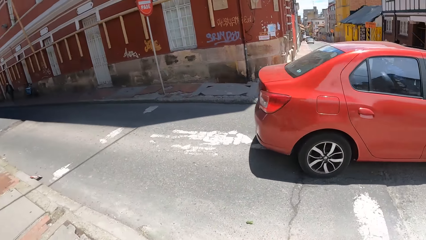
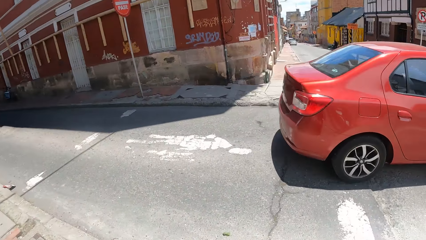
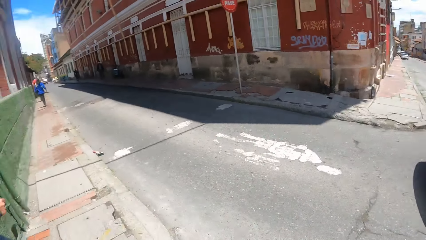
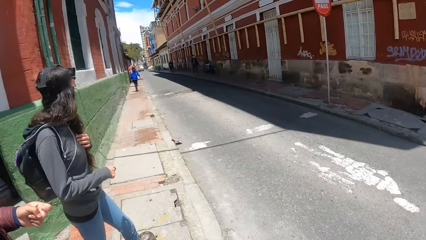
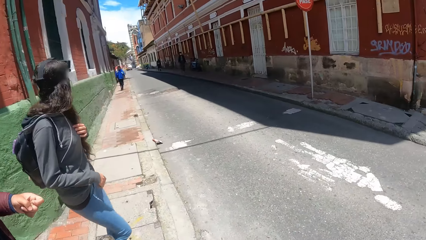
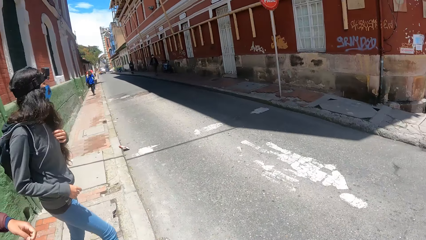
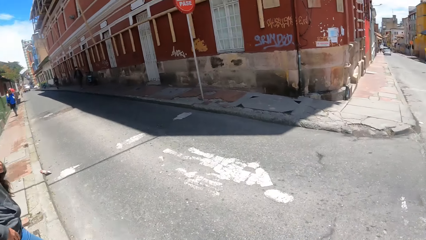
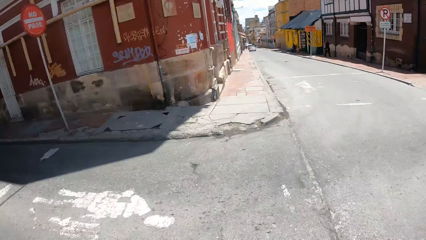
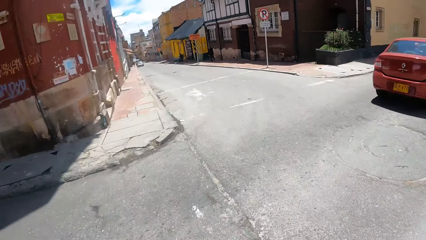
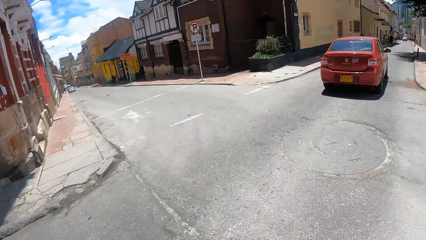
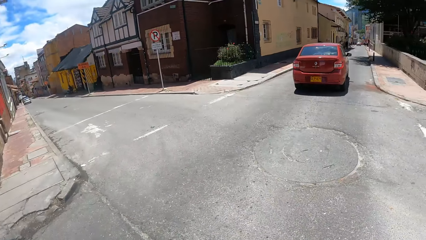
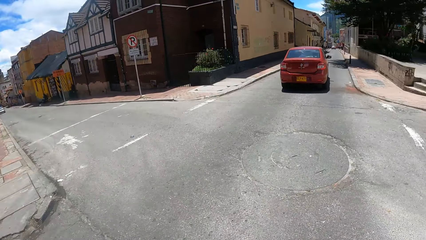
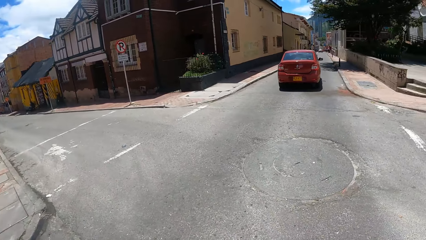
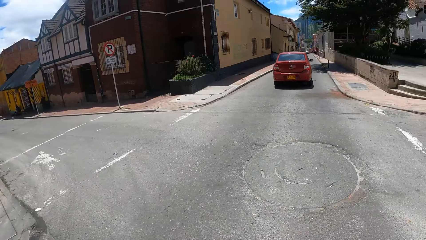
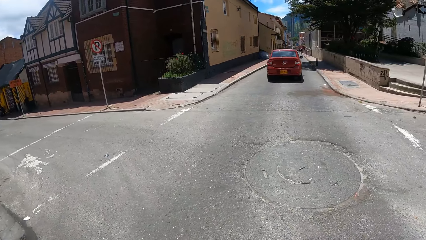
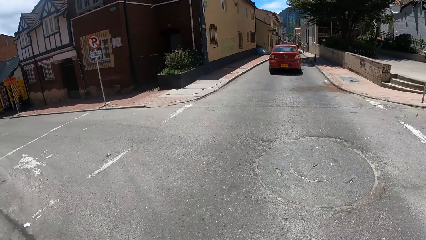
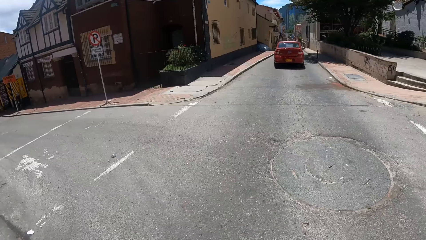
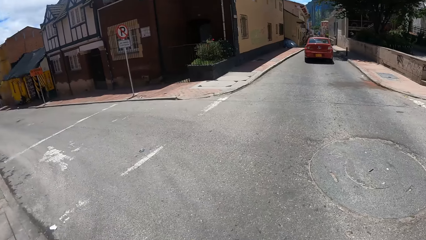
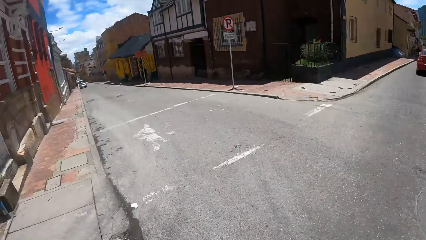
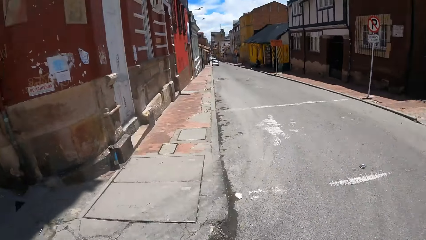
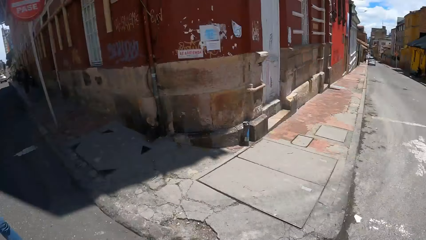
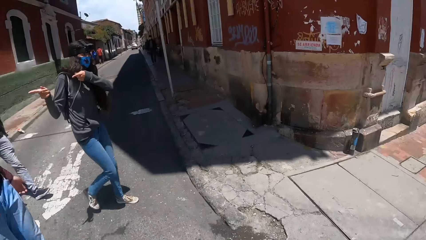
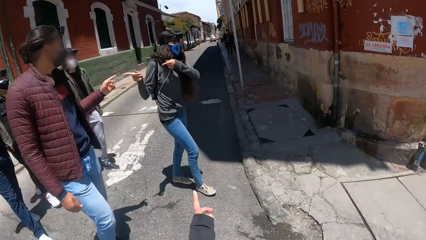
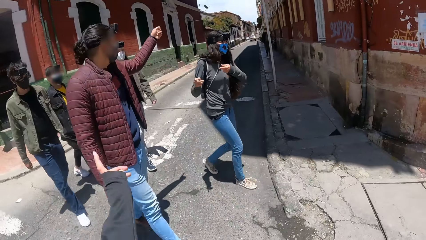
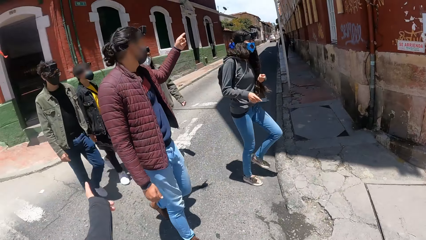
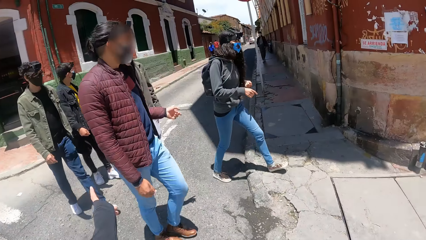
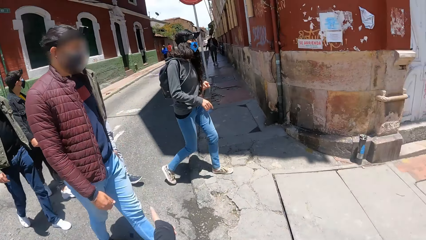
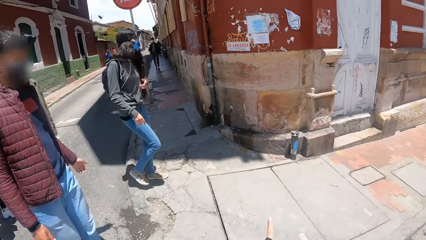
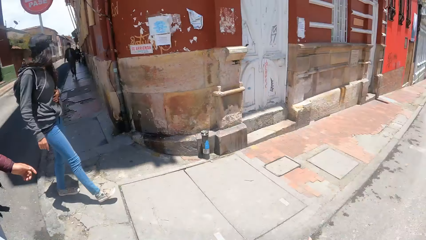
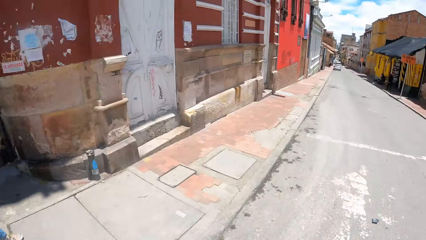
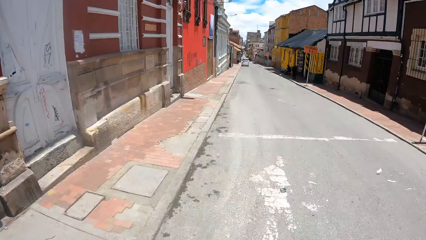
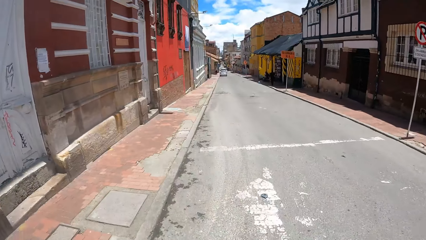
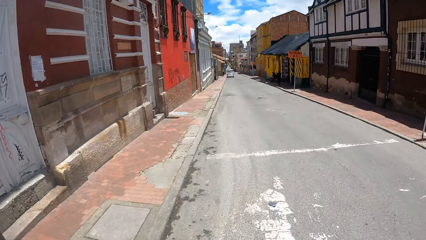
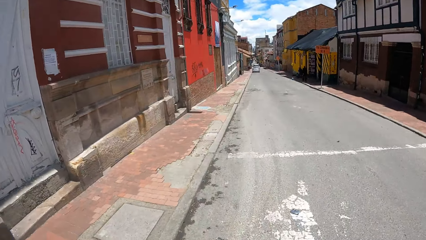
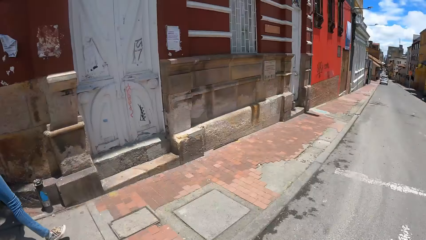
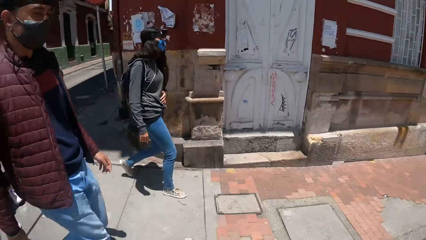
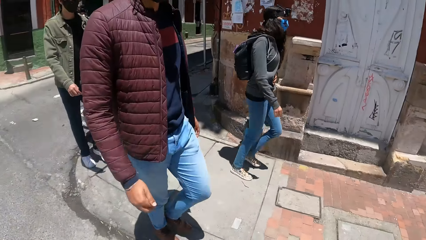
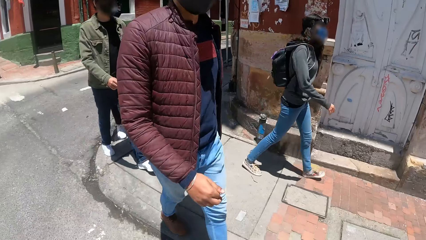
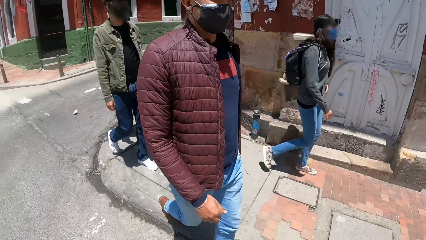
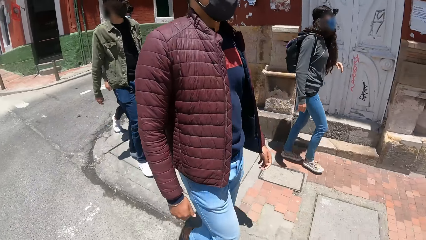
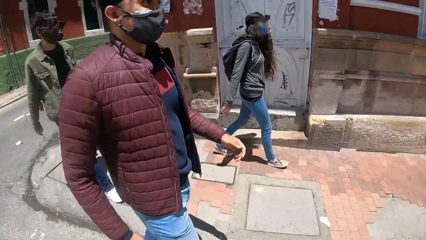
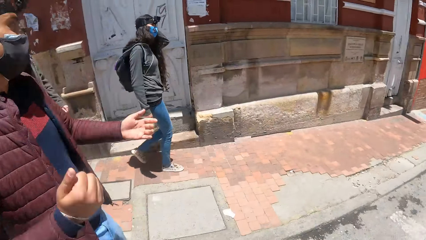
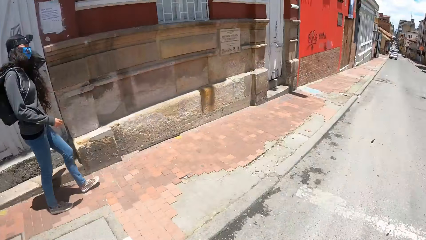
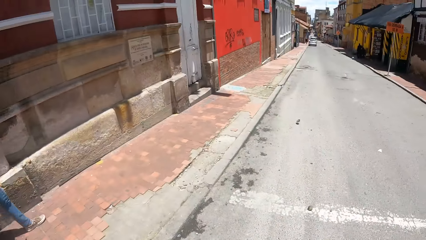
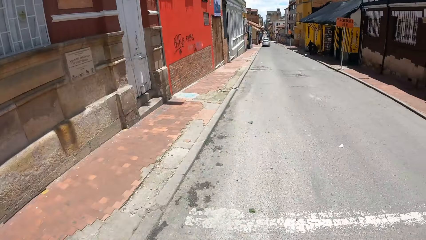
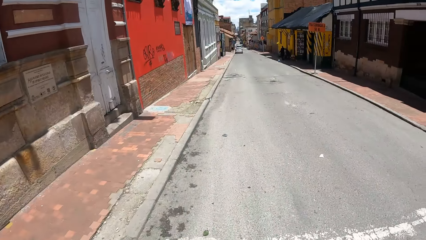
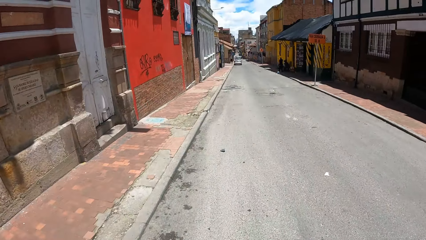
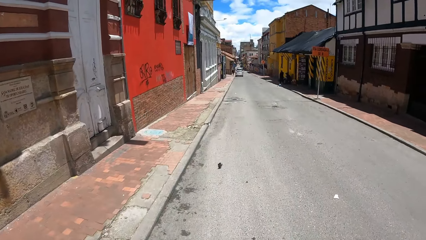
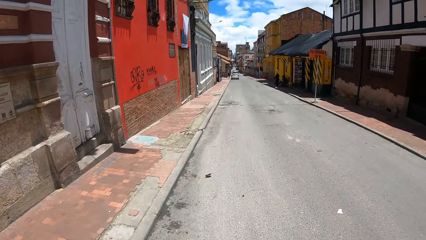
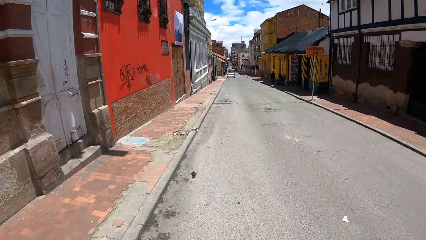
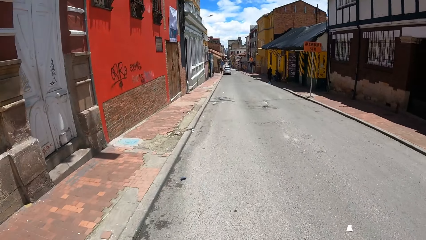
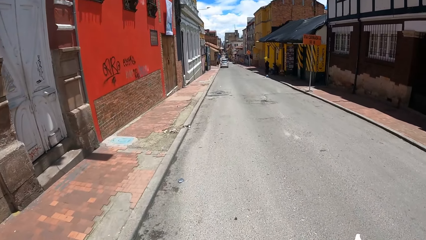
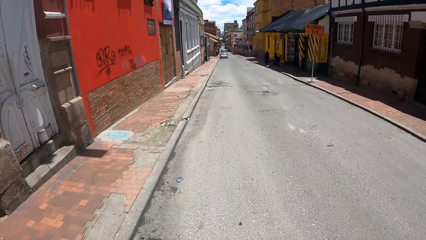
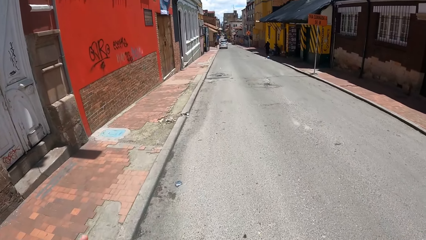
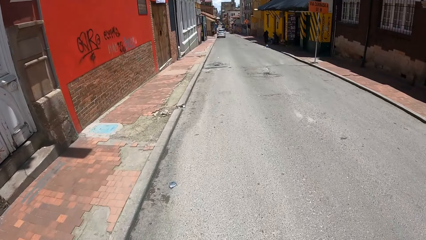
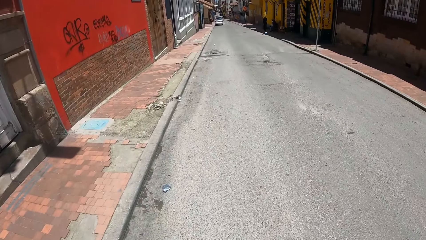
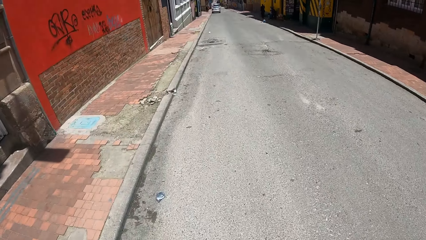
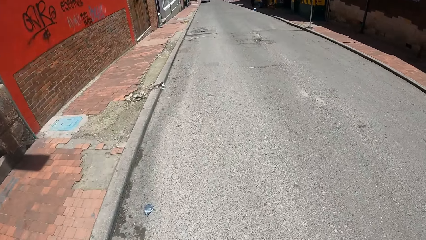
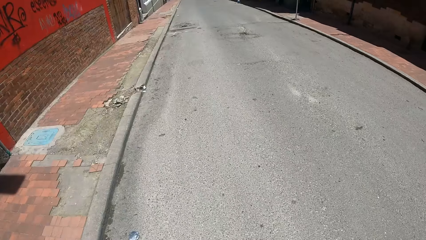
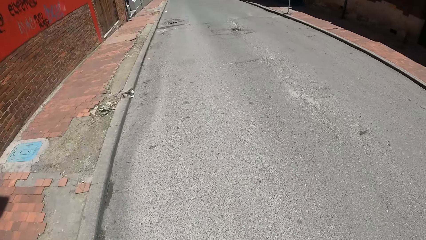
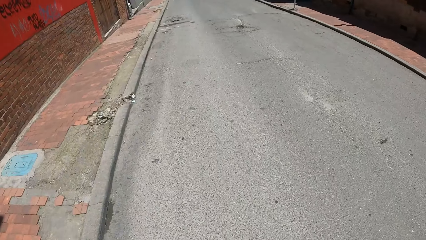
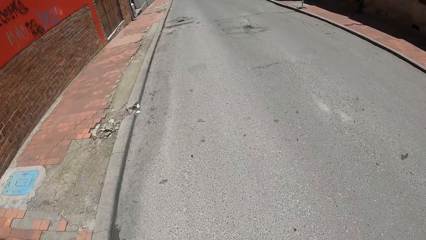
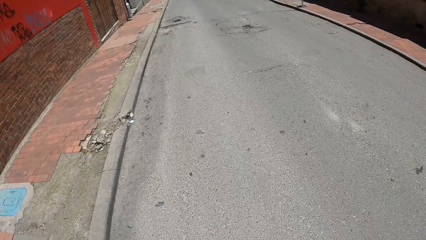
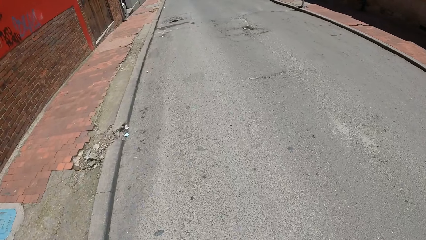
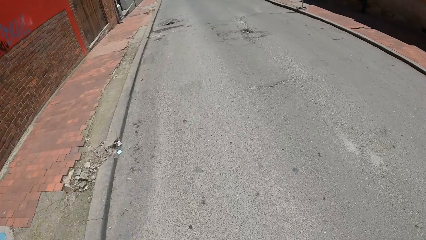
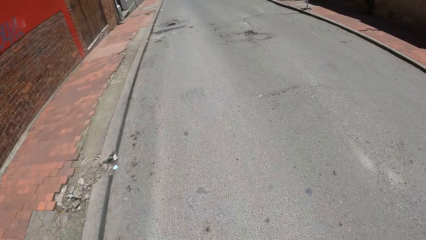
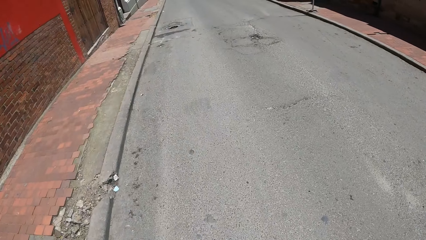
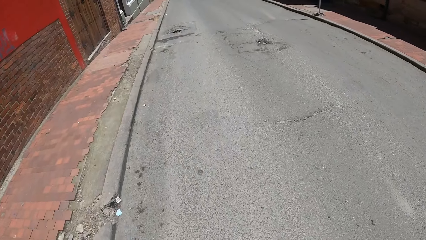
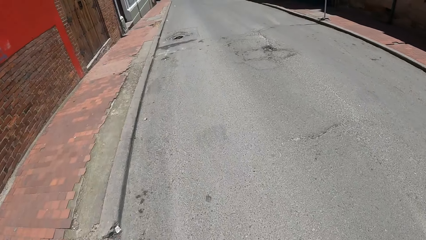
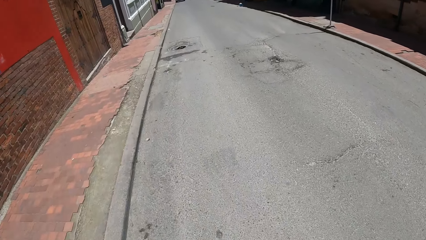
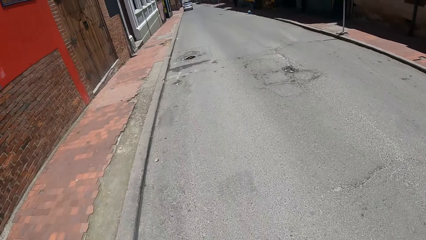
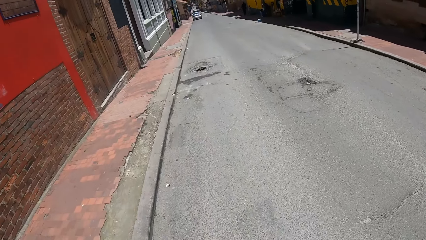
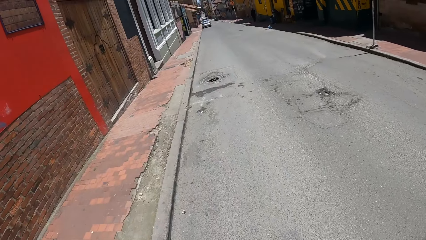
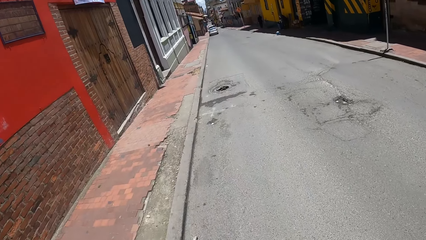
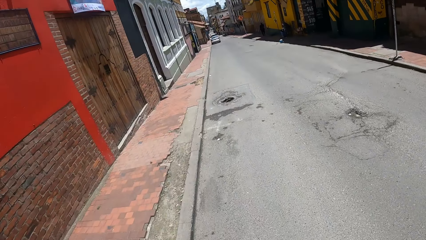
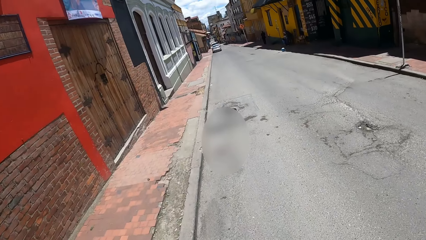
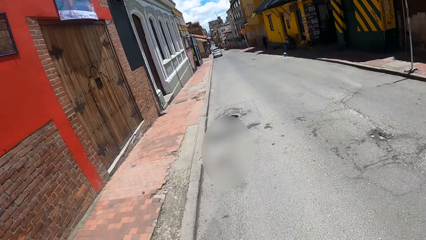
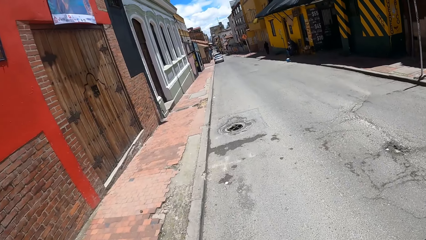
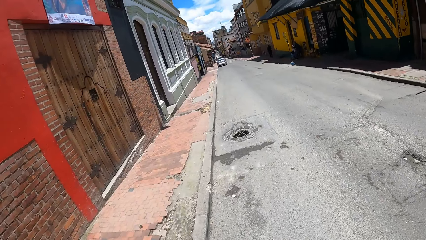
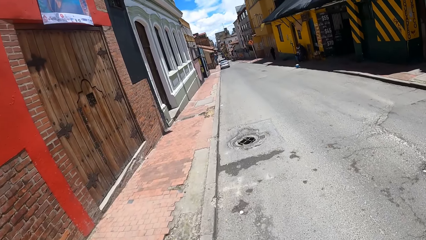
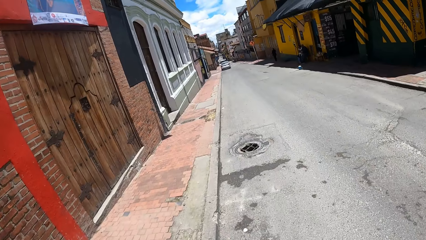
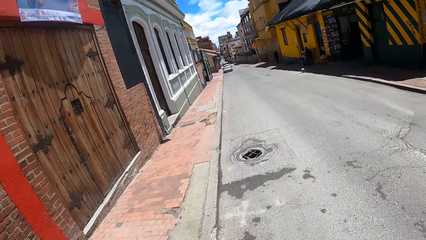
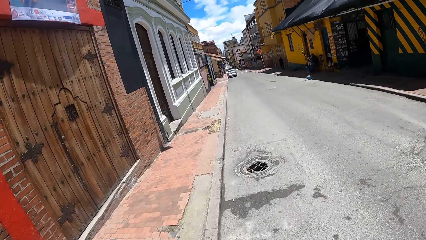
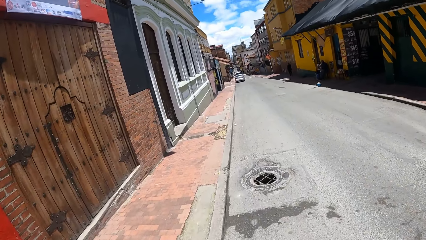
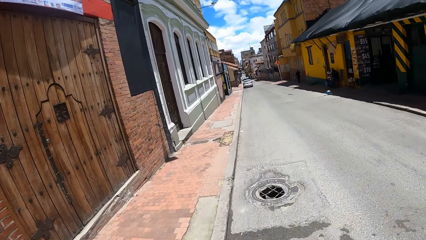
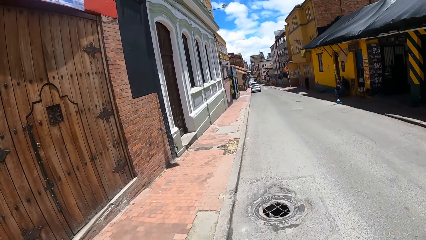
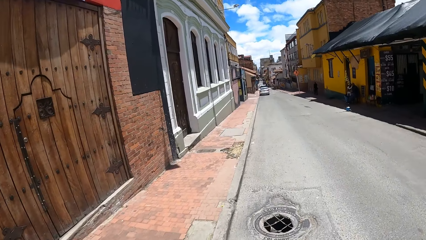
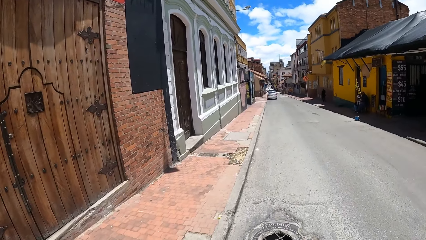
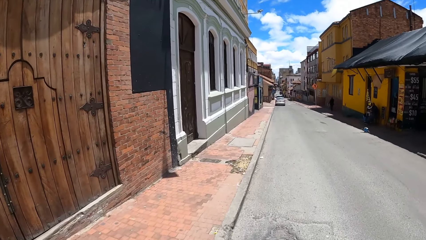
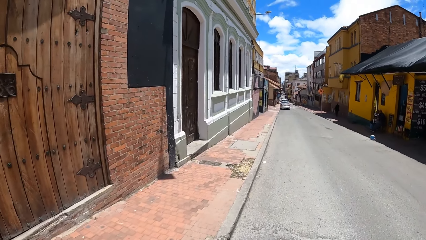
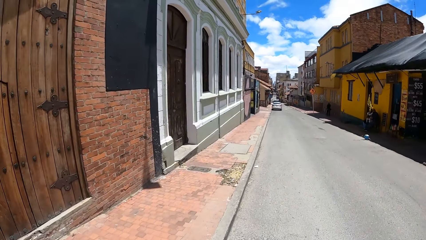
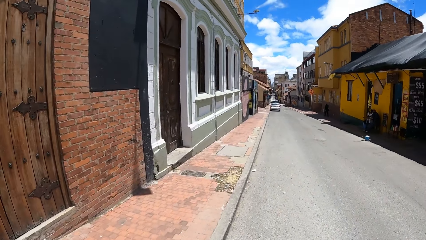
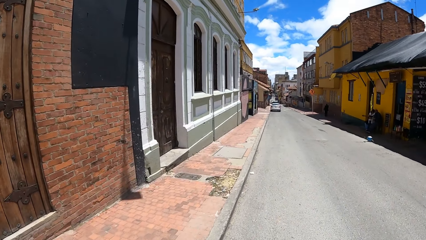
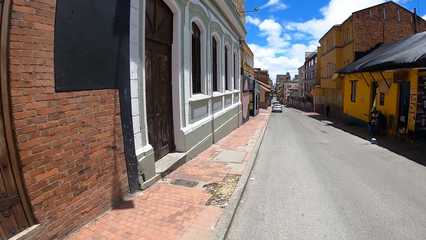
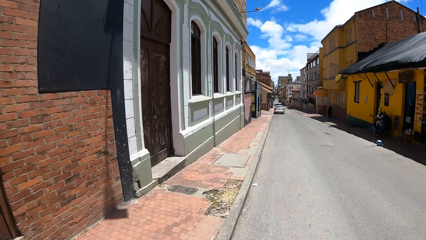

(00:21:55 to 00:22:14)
The camera wearer, a person and another person cross the road. The camera wearer looks around. The camera wearer, the first person and the other person cross the road.
